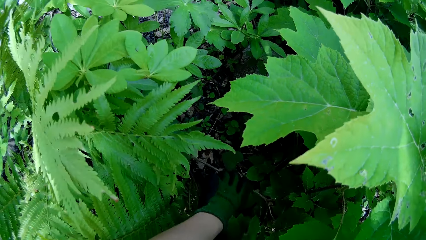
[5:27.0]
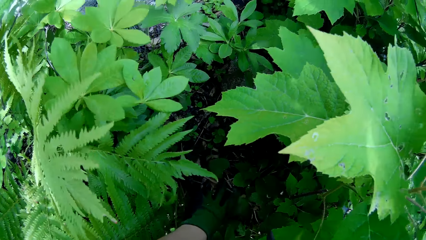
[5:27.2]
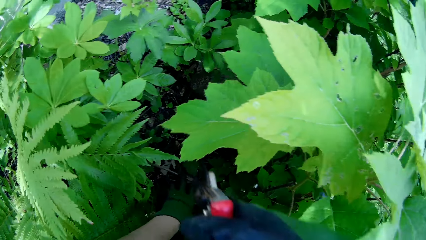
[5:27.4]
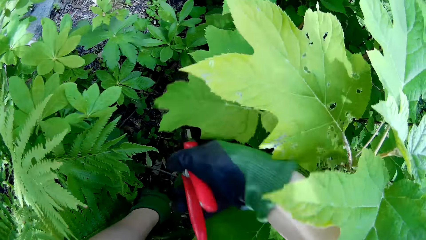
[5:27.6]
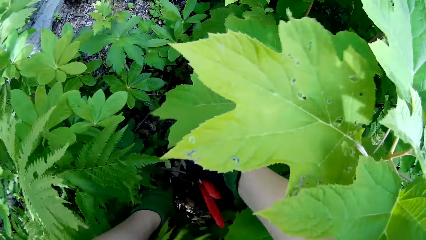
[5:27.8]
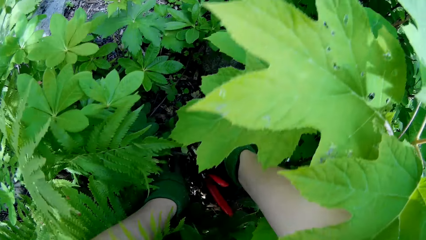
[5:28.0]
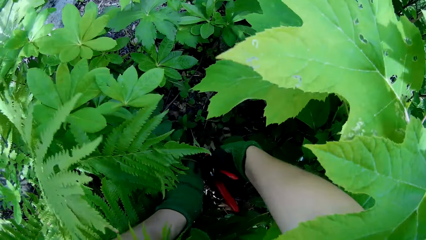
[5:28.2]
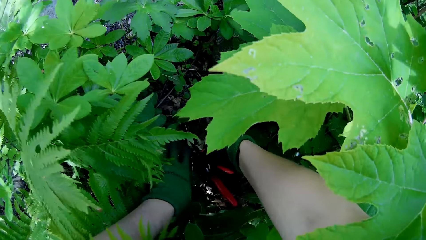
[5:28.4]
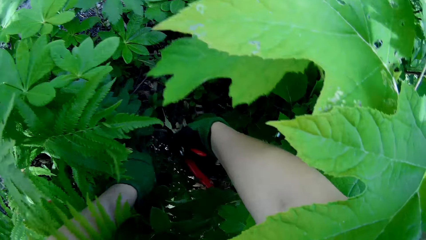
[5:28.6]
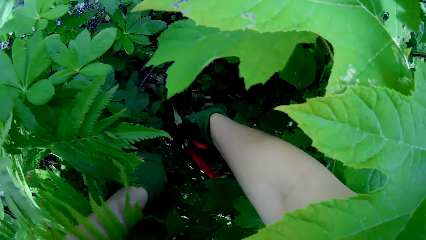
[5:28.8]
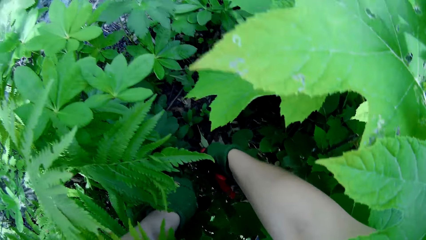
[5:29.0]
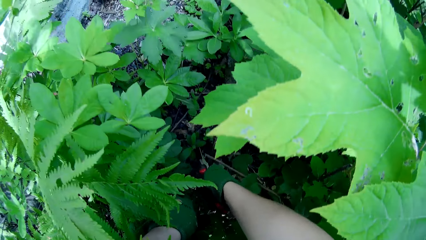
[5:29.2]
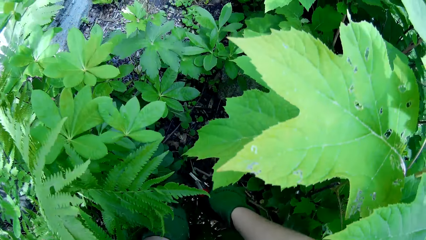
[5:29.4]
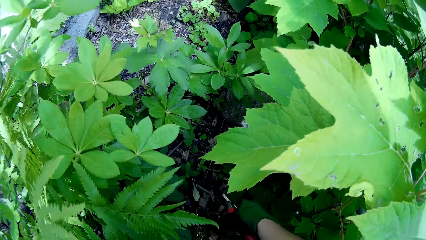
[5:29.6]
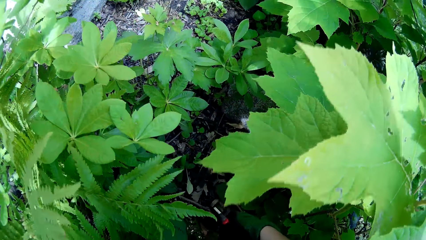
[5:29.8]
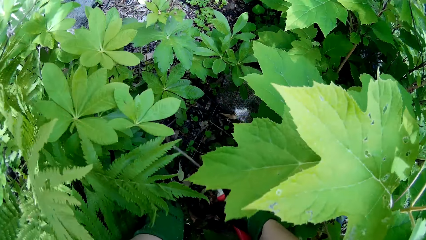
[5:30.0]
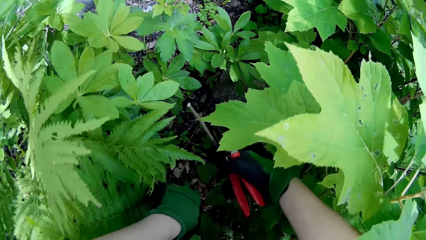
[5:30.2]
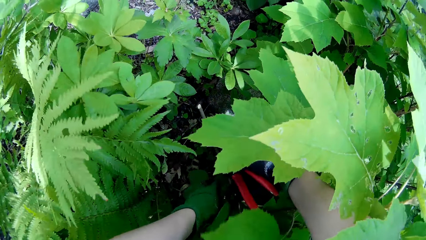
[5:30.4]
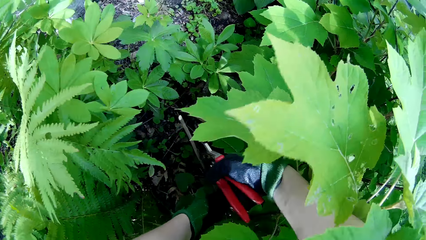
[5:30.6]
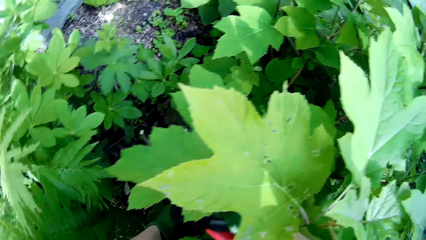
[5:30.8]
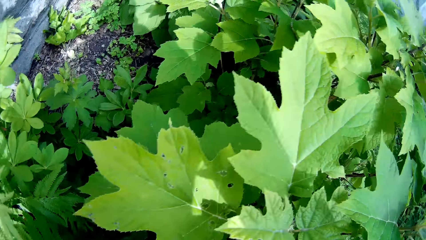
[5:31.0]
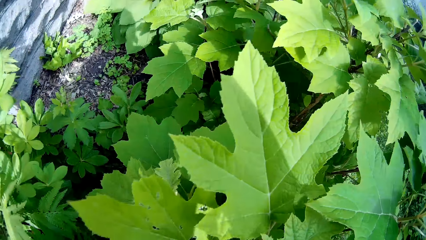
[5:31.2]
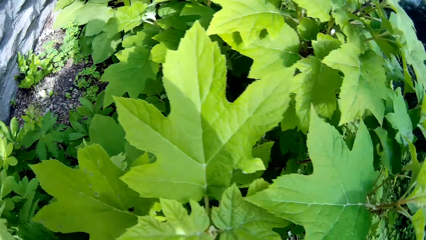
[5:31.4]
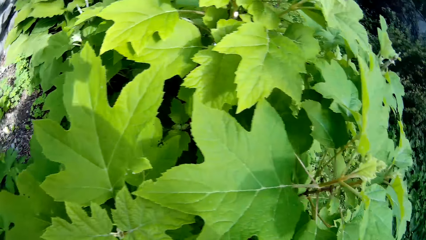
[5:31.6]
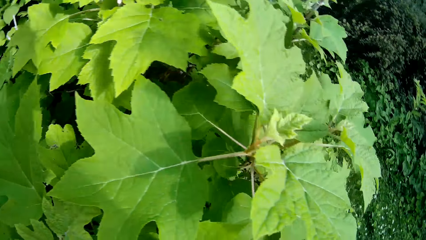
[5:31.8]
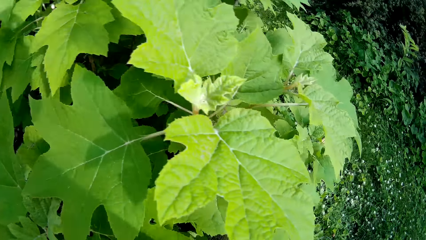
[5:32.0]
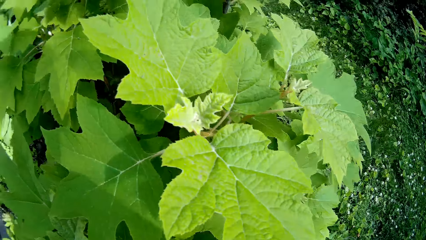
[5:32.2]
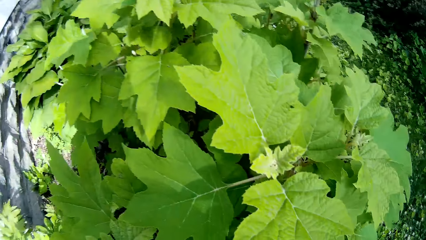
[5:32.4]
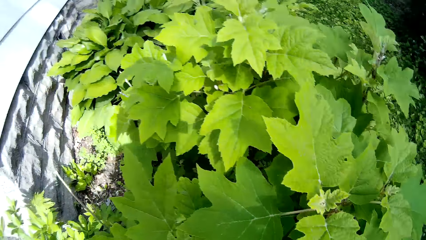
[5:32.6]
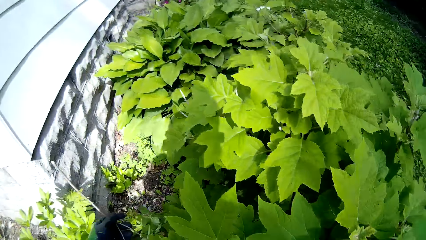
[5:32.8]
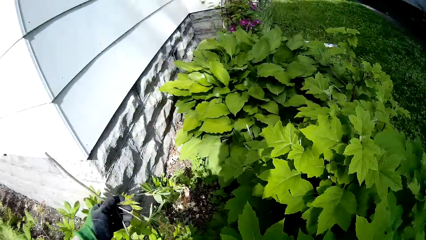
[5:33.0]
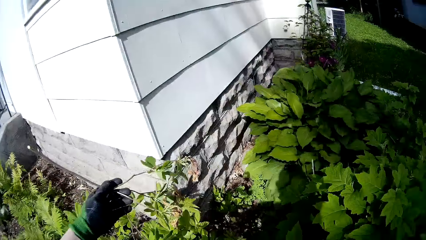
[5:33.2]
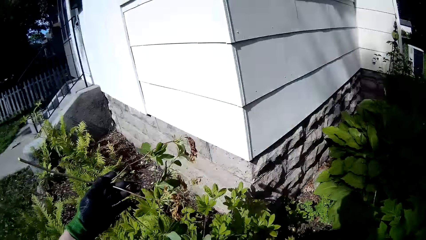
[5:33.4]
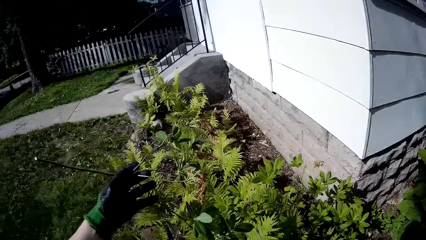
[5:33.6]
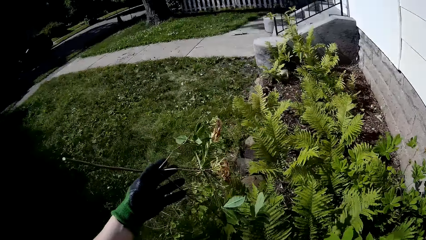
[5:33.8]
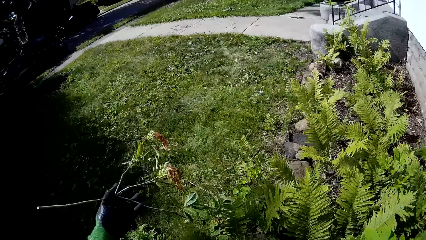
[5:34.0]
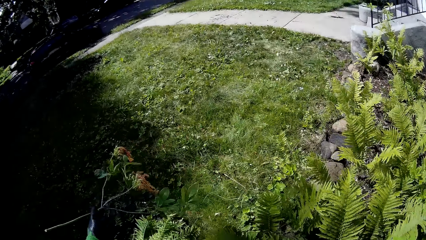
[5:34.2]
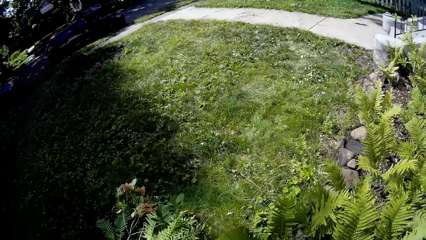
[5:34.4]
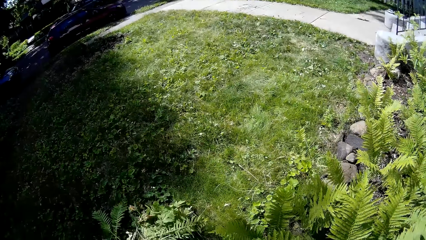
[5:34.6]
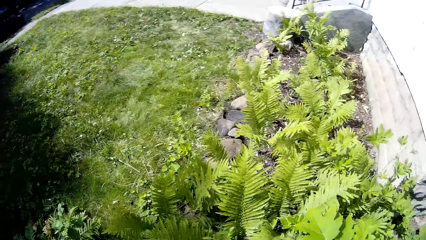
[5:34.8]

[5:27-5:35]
The camera wearer holds a pruned grass with his left hand. He throws the pruned grass in his left hand to the ground.

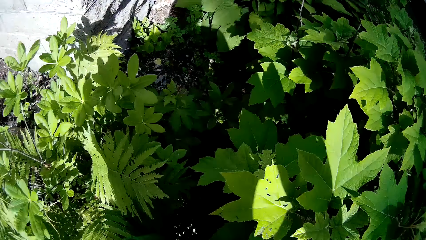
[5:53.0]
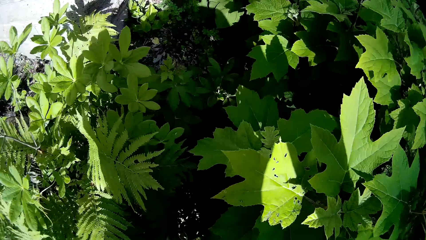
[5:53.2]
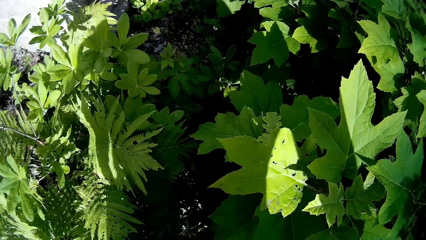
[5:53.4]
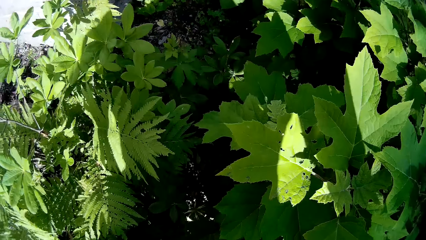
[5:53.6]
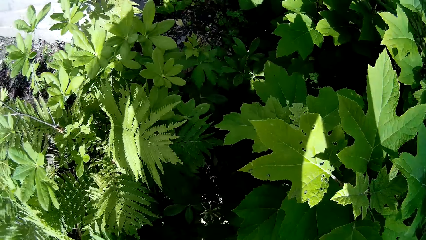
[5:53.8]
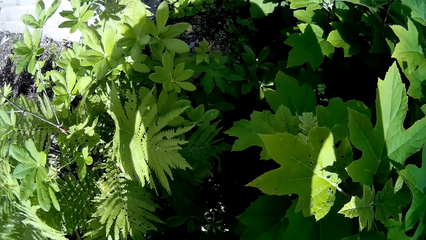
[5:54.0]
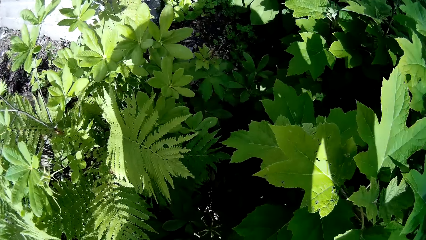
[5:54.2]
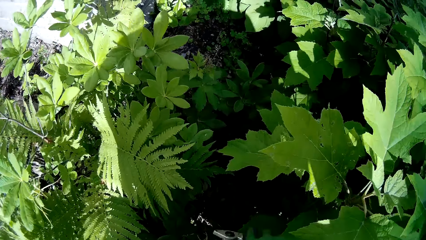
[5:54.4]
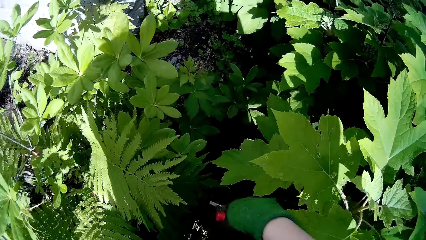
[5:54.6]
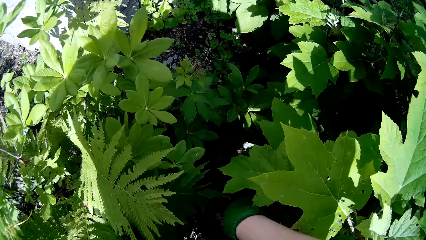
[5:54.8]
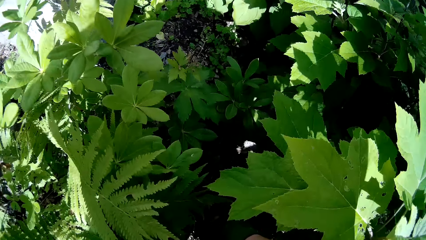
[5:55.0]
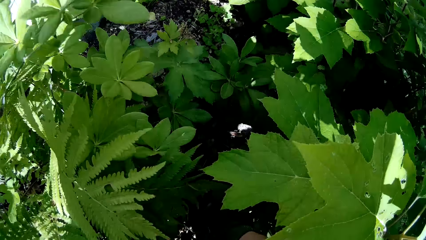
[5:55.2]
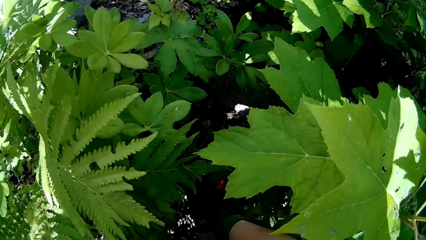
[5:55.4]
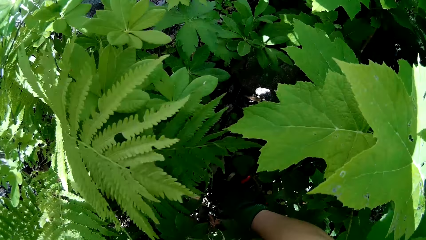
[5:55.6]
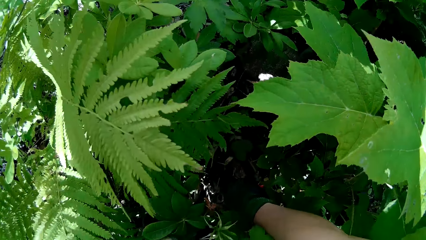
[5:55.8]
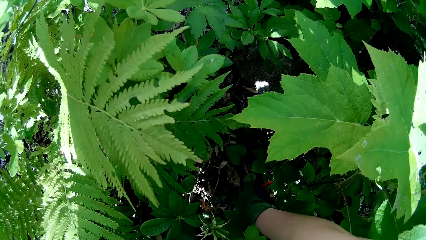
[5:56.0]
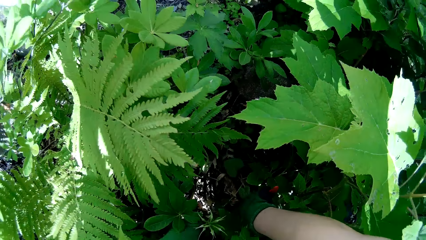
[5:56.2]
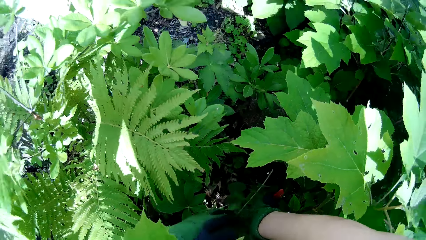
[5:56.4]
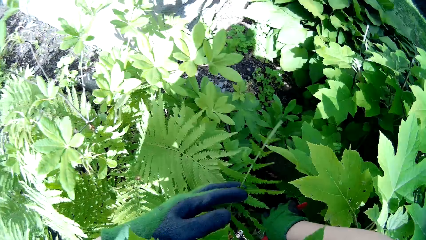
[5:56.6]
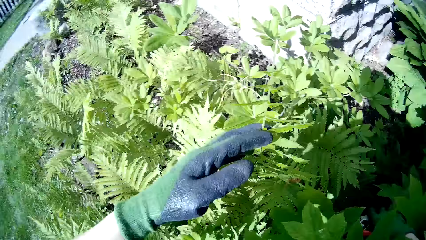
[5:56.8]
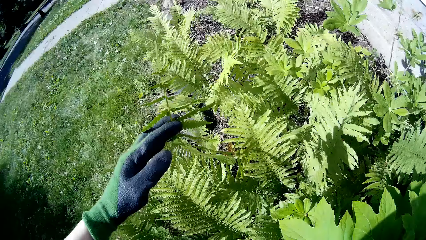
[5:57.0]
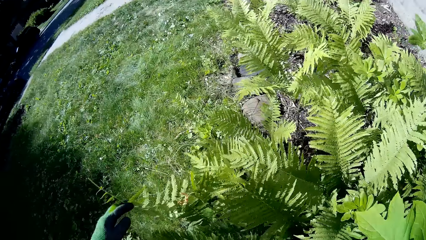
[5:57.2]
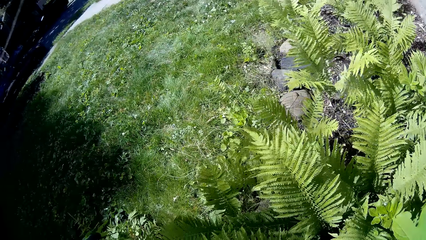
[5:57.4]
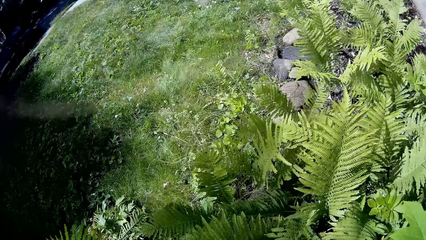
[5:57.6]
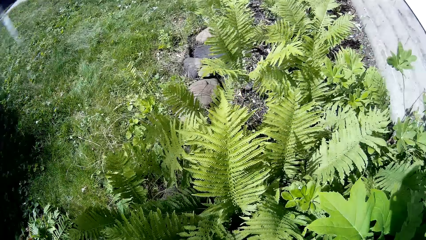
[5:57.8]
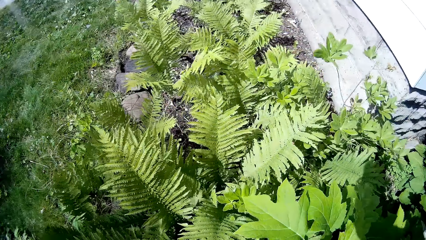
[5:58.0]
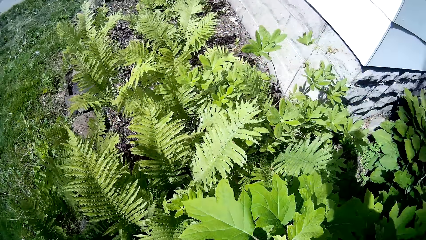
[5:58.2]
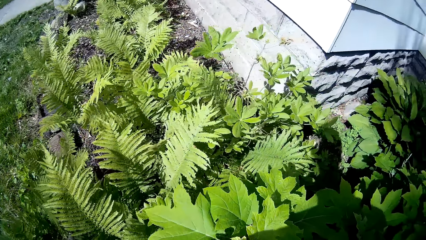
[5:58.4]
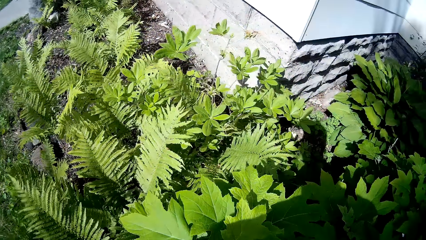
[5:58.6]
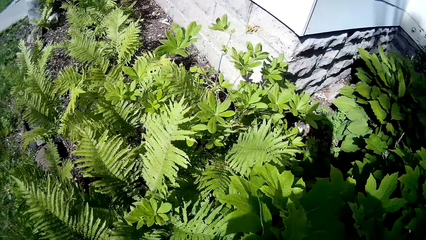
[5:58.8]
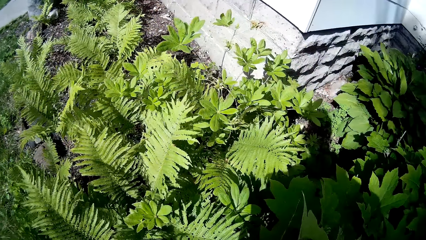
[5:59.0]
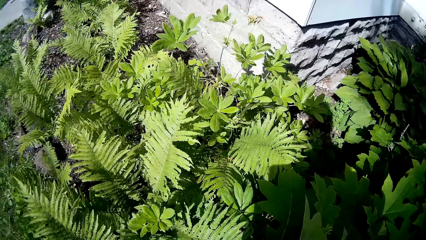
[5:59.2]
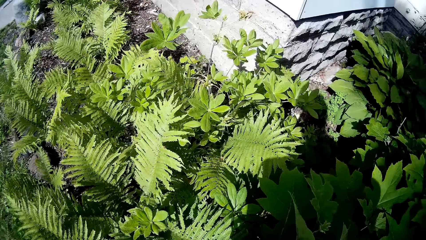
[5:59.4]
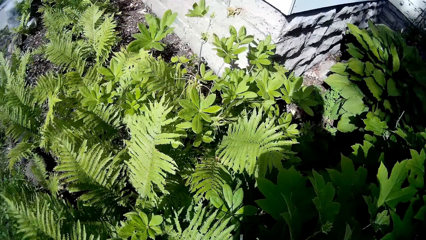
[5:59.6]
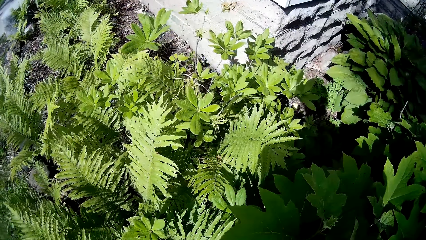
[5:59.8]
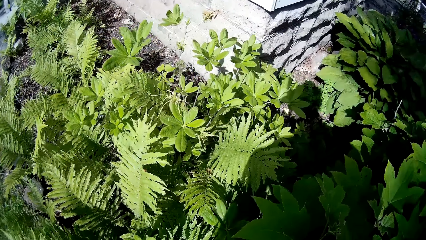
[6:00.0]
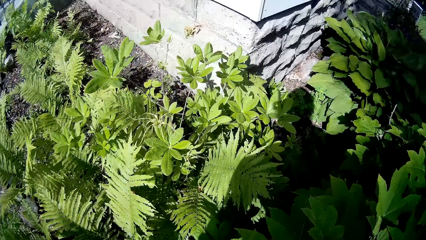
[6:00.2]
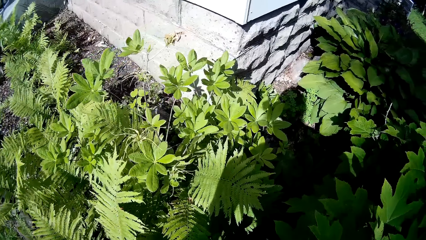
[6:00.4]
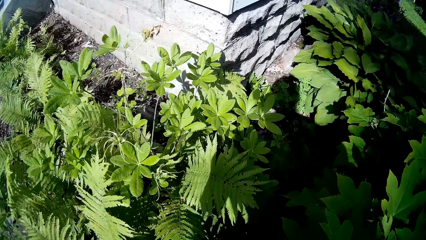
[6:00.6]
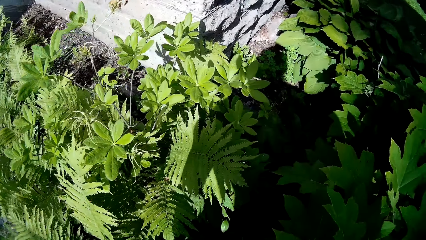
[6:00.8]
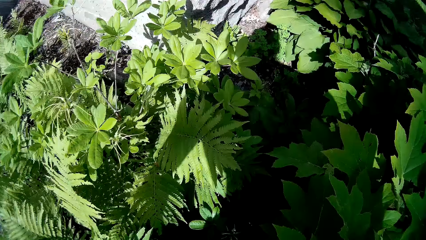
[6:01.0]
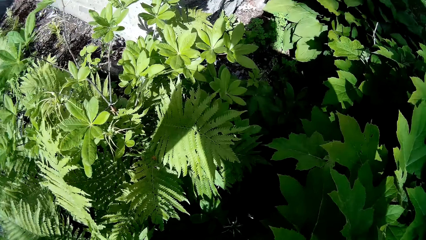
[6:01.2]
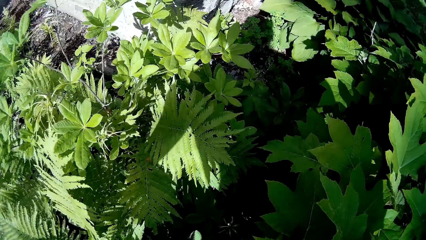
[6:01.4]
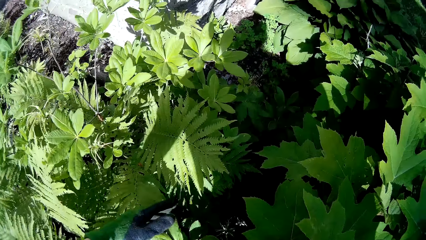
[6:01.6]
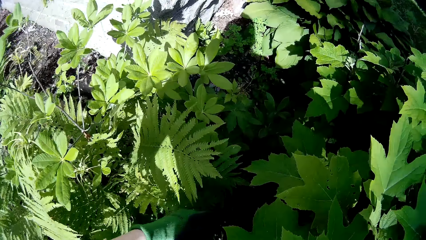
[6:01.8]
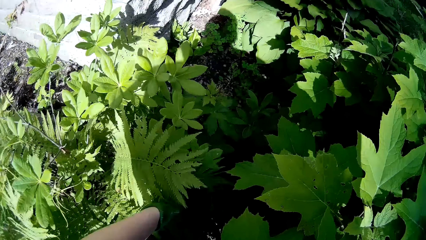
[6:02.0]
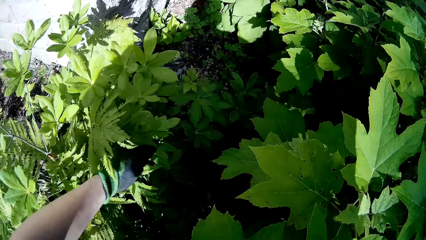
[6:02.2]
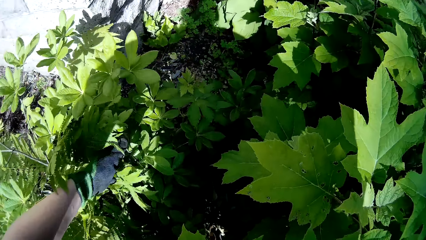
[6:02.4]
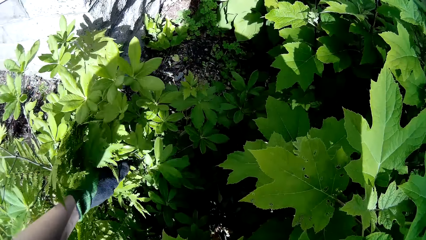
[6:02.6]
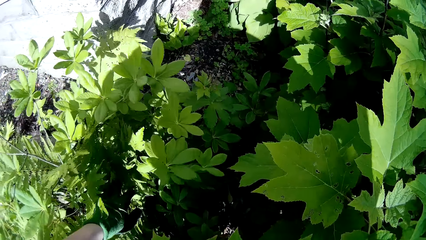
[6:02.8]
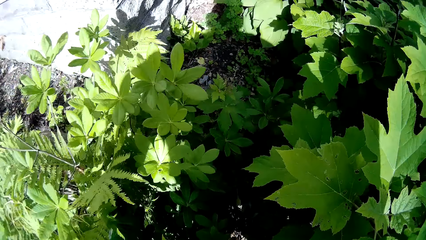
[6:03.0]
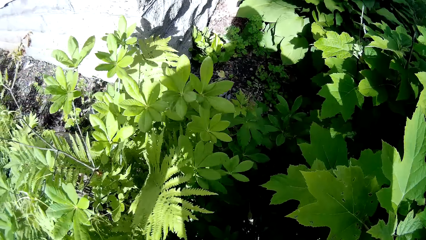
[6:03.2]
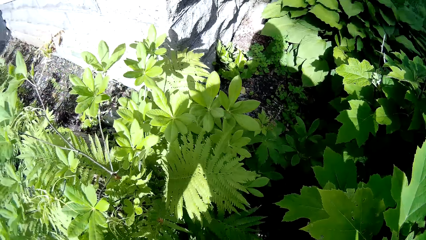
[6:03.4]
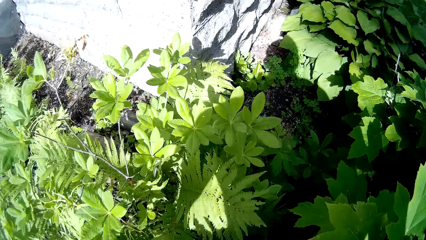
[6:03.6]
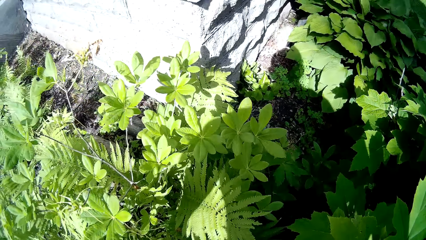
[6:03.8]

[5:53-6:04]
The camera wearer prunes grasses with the hand pruner in his right hand. He holds a pruned grass with his left hand. He puts away weeds. He throws the pruned grass in his left hand to the ground. He touches the weeds.
